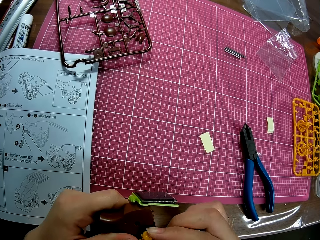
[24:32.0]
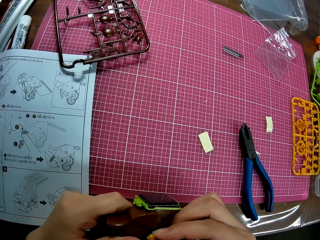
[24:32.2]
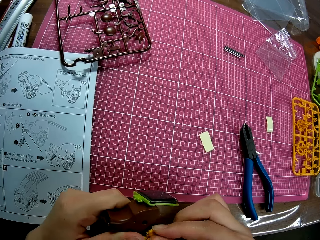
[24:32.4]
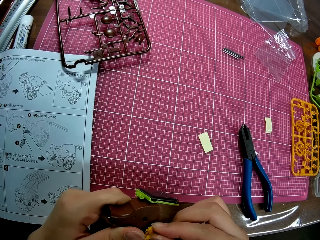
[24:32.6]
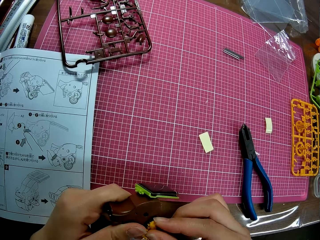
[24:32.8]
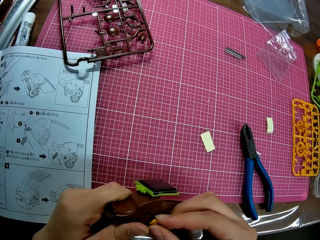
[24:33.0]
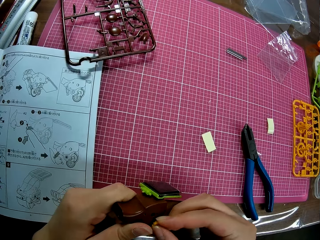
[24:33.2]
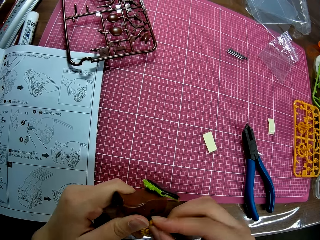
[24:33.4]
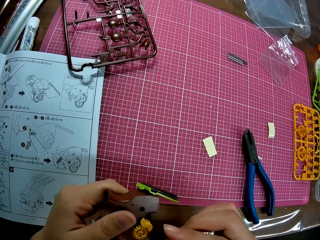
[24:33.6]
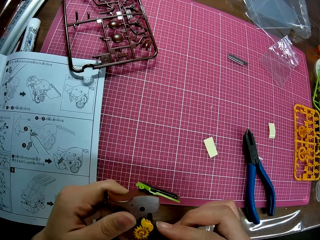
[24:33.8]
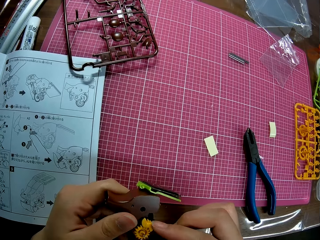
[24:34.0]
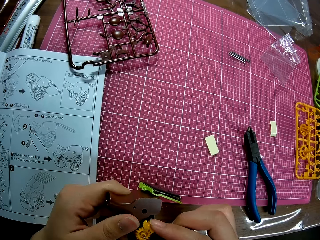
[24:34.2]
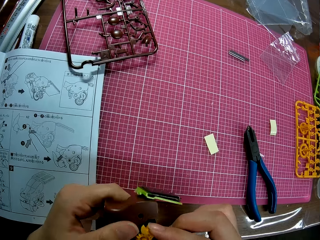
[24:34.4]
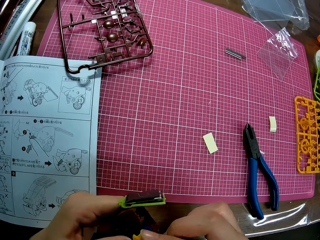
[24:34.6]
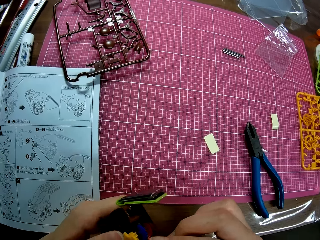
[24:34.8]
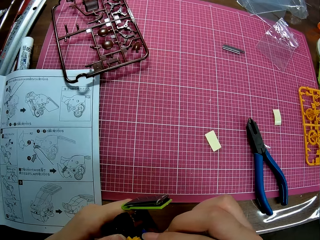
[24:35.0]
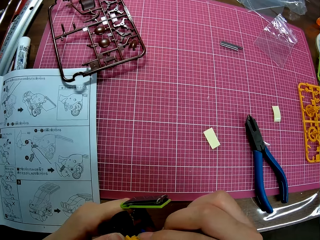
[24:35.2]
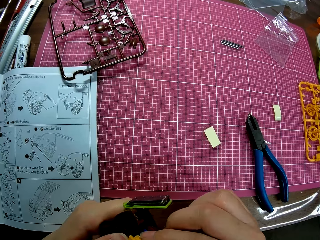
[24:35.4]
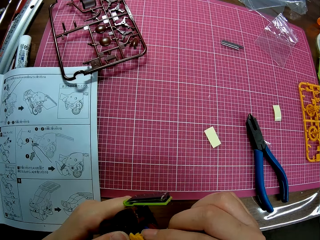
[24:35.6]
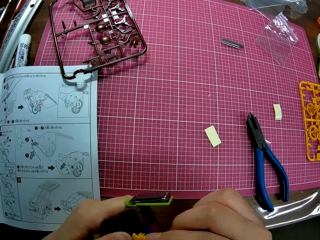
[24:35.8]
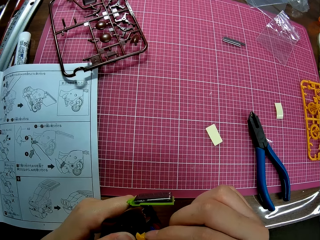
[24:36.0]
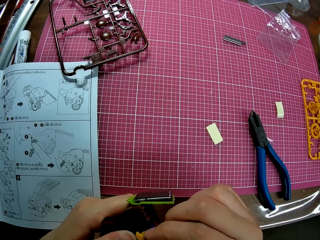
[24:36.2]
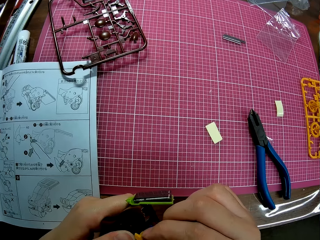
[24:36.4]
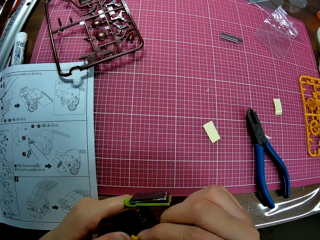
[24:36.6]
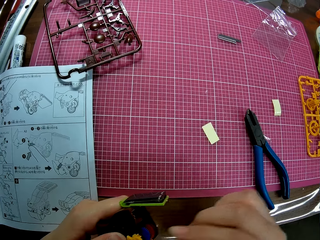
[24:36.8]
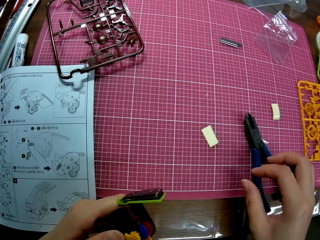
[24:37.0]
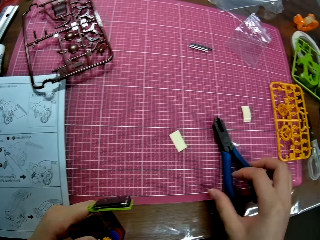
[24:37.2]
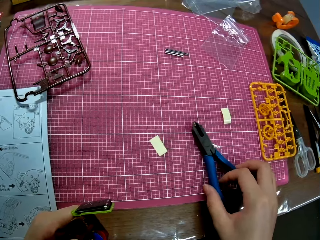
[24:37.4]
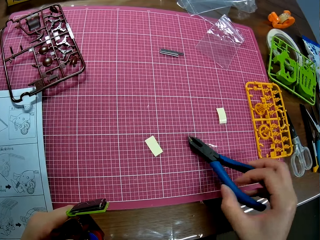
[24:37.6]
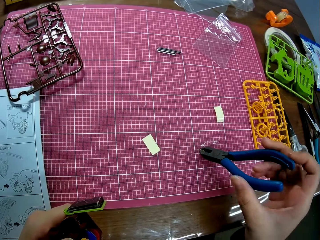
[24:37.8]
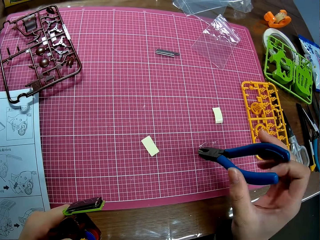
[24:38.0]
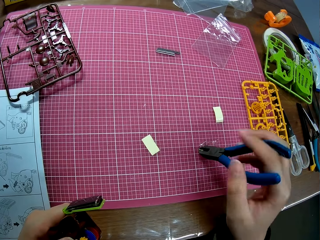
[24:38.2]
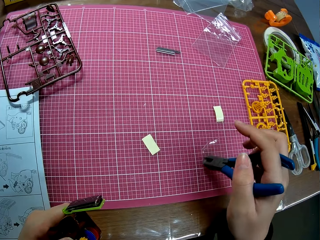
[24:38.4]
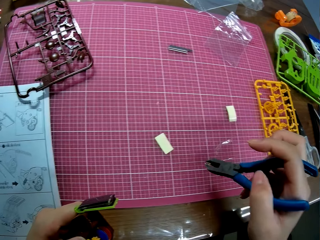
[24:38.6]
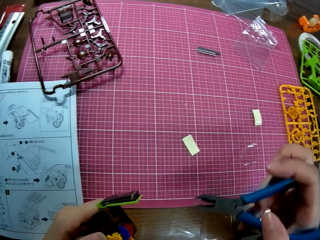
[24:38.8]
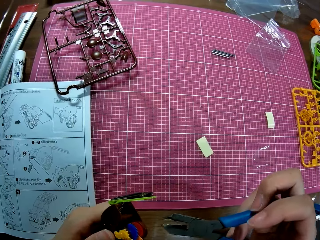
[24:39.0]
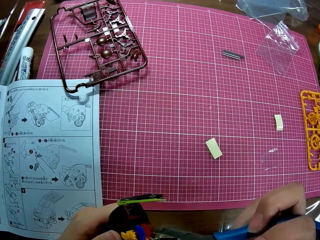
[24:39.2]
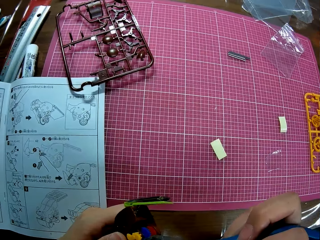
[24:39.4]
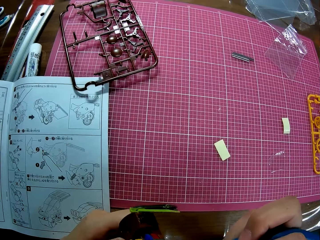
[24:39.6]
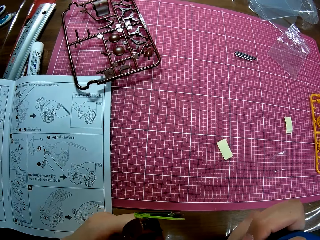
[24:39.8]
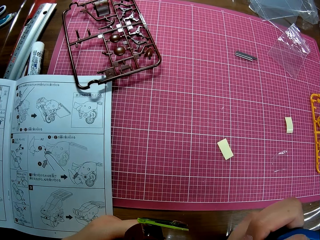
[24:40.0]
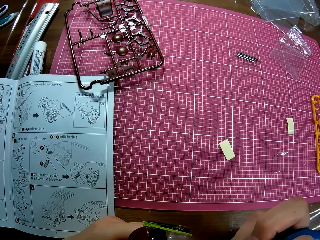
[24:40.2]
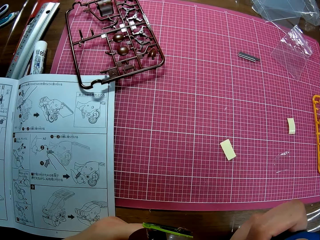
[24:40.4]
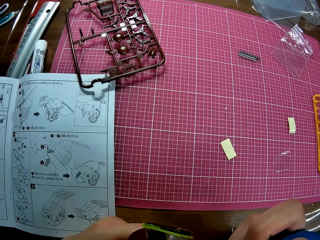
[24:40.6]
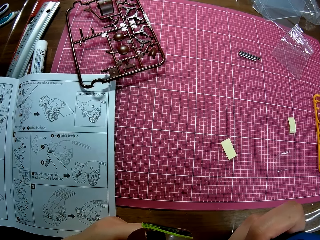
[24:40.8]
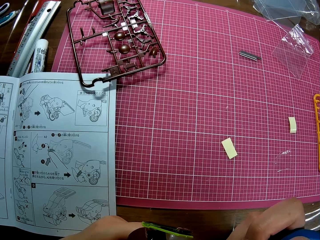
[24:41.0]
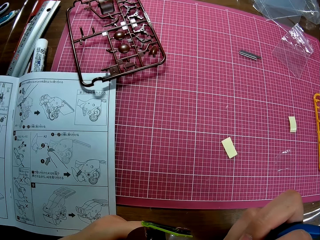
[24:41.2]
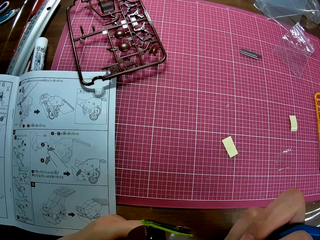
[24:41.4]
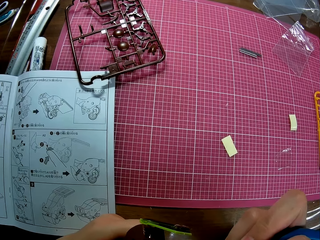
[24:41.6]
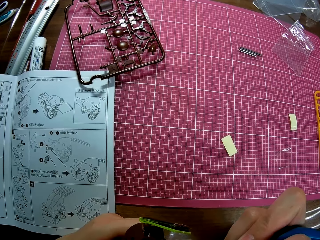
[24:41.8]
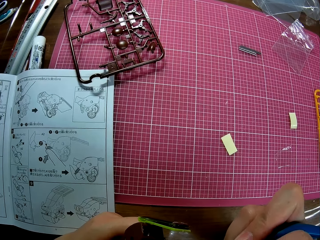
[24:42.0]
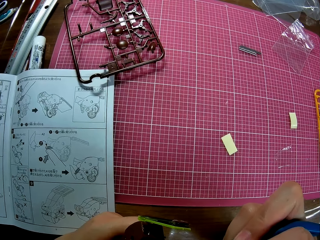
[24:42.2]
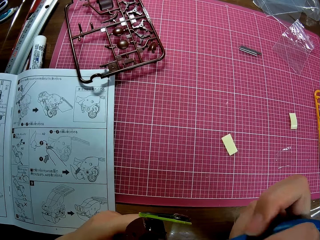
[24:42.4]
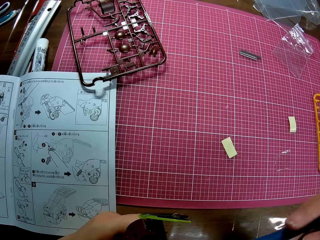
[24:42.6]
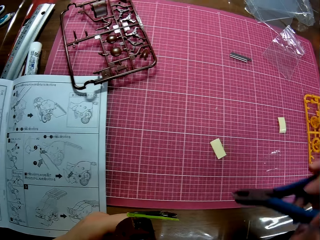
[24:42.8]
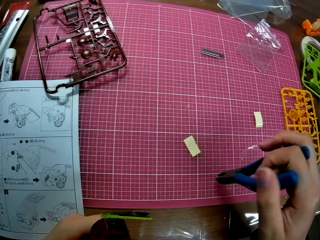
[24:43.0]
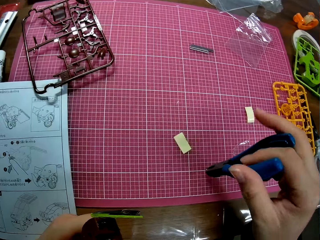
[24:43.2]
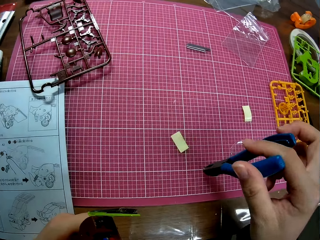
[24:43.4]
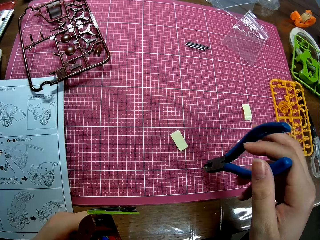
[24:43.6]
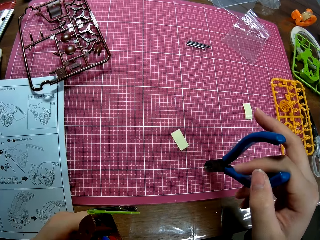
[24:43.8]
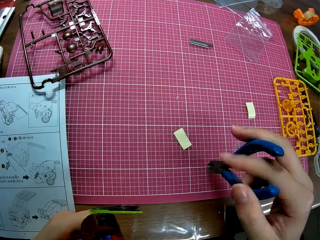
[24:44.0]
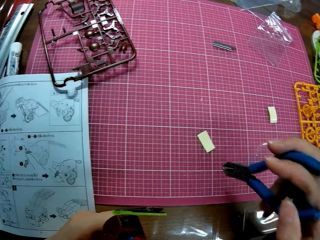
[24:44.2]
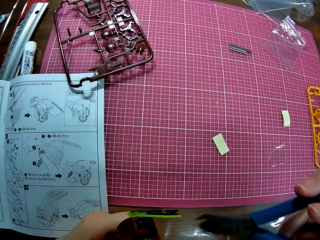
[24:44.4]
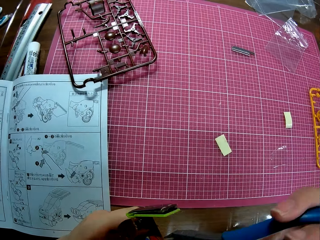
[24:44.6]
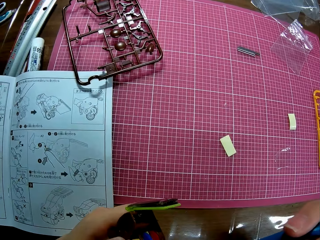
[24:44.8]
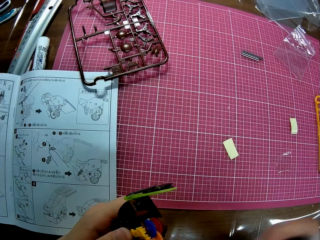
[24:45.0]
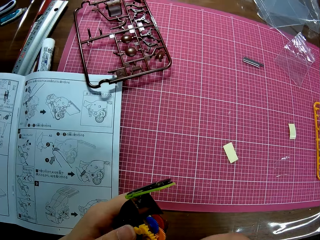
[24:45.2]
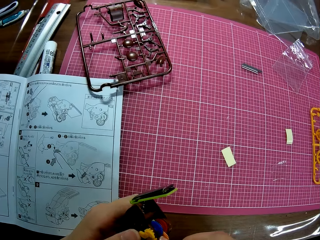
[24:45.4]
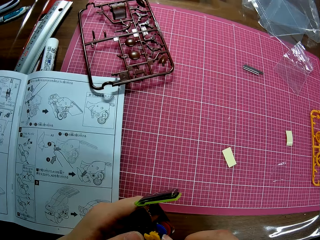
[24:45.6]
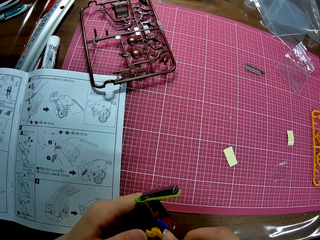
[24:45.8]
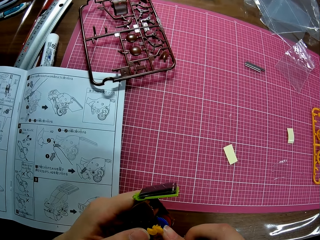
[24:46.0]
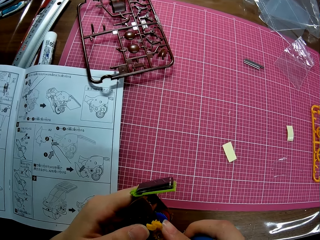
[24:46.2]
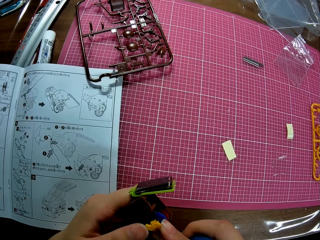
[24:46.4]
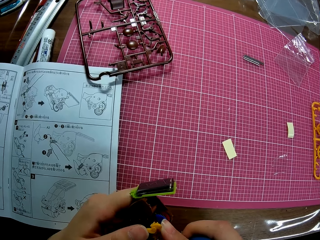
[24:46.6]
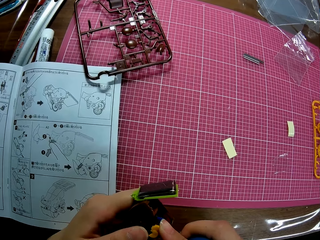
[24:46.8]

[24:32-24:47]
The camera wearer adjusts the plastic gear. They pick up the caliper. They clip the craft with the caliper. They hold firmly the plastic gear. They adjust the caliper. They clip the craft with the caliper.

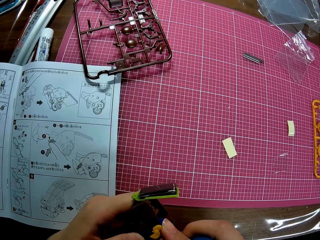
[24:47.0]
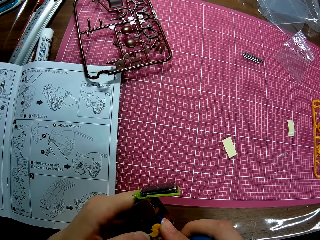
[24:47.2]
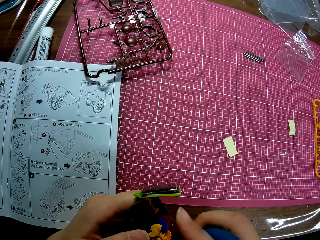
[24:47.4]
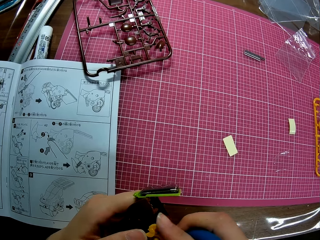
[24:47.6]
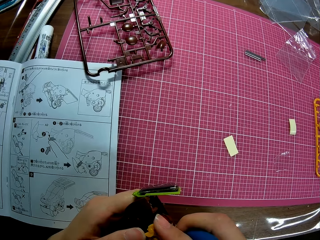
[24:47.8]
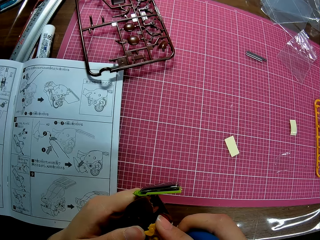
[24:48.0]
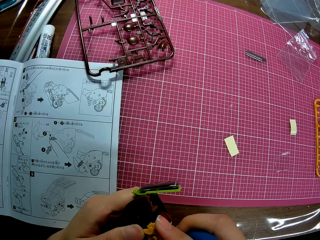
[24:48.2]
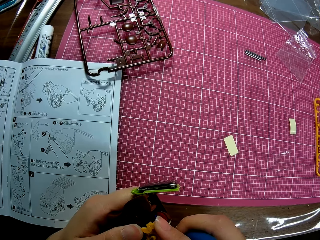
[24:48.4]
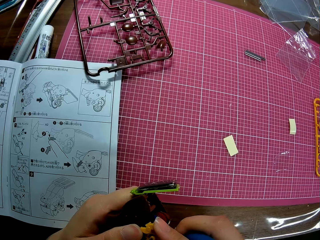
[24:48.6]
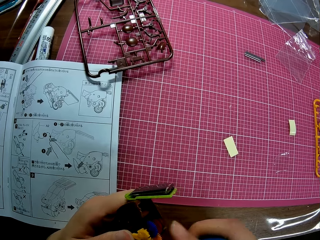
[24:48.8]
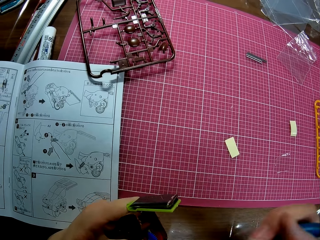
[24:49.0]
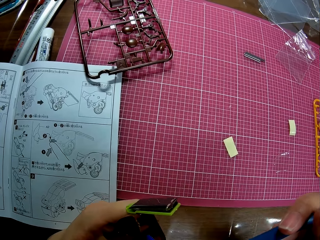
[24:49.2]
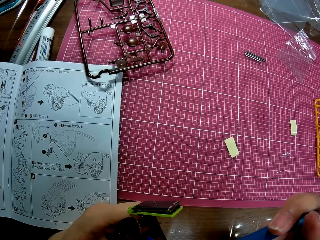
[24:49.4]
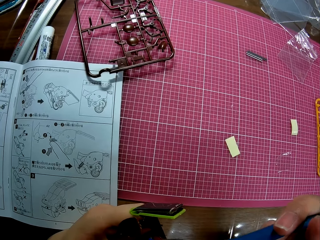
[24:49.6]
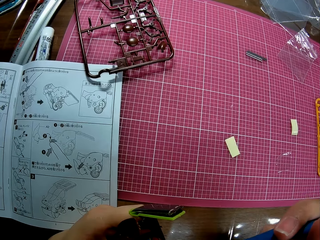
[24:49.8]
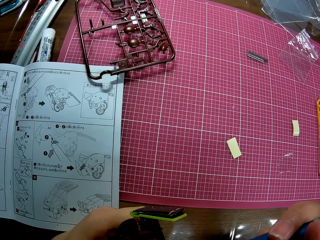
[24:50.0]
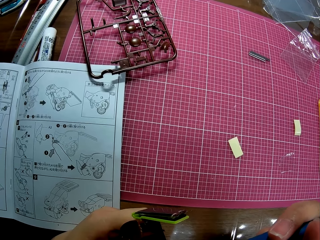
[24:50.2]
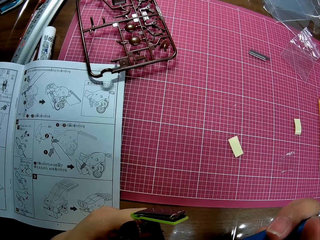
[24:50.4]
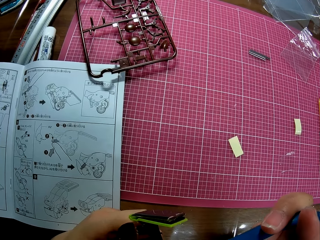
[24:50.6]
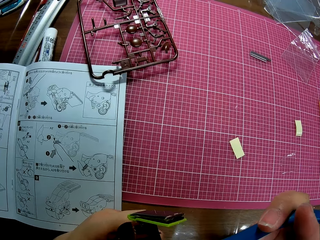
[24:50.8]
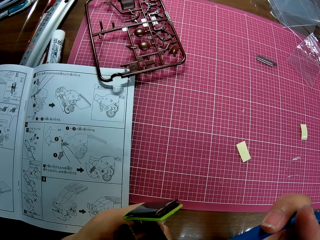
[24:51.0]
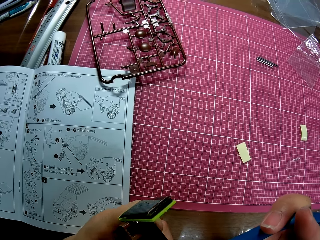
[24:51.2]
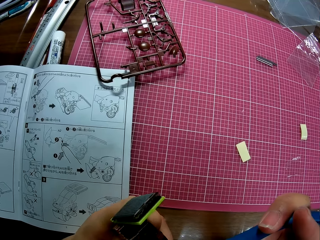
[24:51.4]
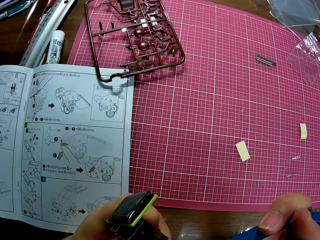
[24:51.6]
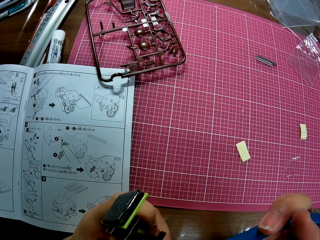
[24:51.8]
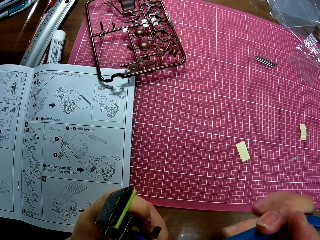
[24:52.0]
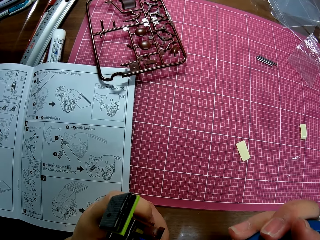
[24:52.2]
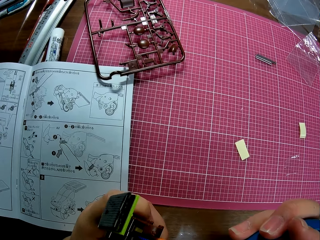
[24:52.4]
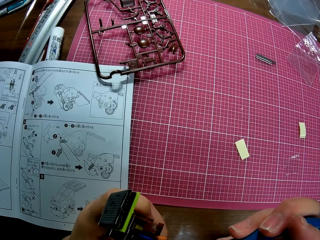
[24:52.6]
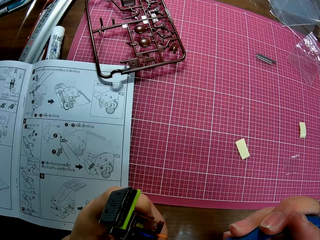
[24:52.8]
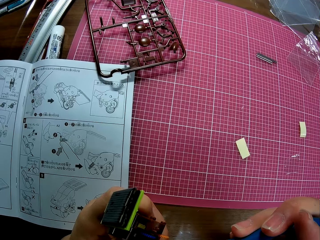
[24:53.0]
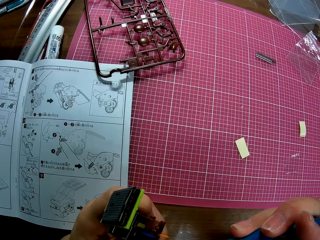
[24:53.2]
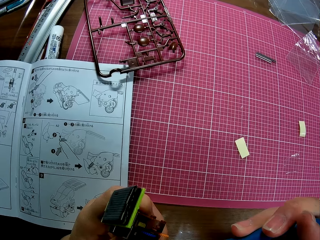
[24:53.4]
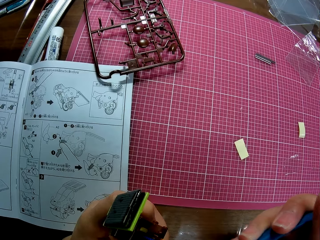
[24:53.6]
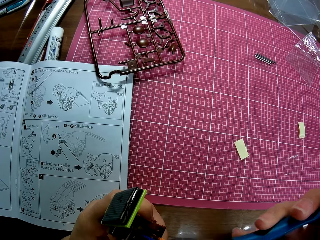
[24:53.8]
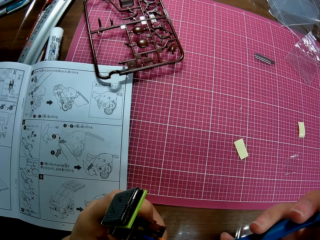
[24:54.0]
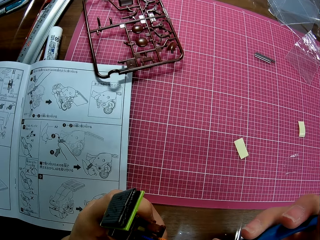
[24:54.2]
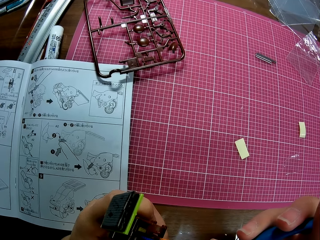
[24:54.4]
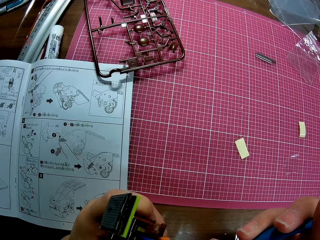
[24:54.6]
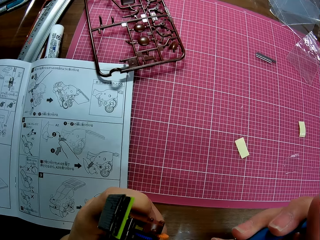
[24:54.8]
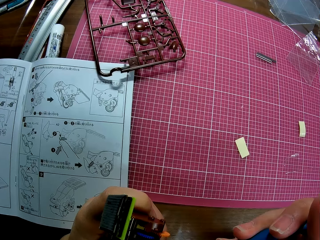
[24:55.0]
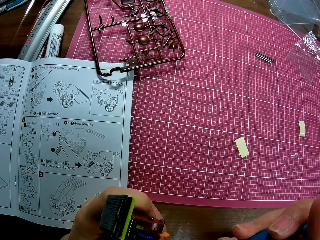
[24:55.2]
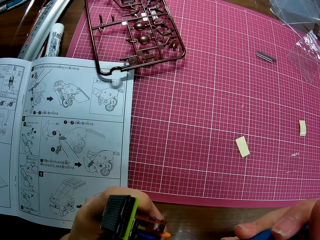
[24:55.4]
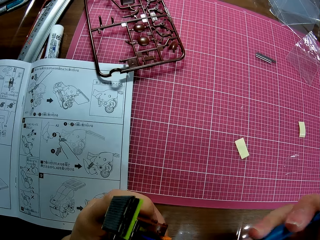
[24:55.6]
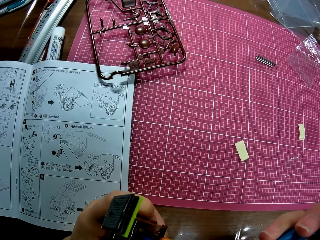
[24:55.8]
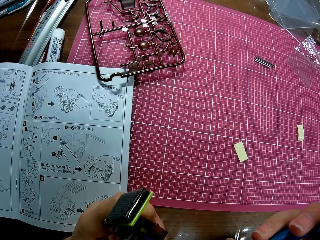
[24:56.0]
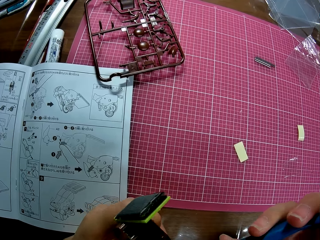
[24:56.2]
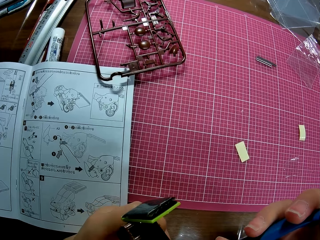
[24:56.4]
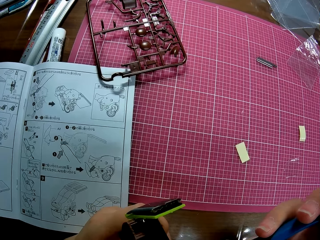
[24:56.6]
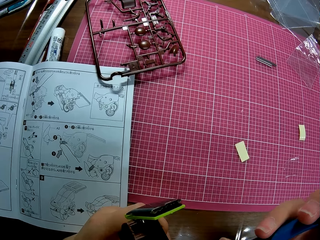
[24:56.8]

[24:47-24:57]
The camera wearer adjusts the plastic gear. They hold firmly the plastic gear.
